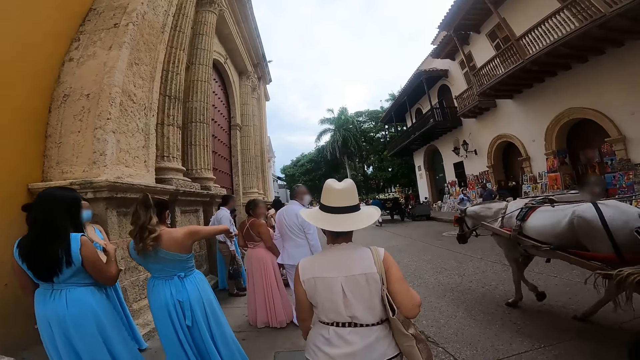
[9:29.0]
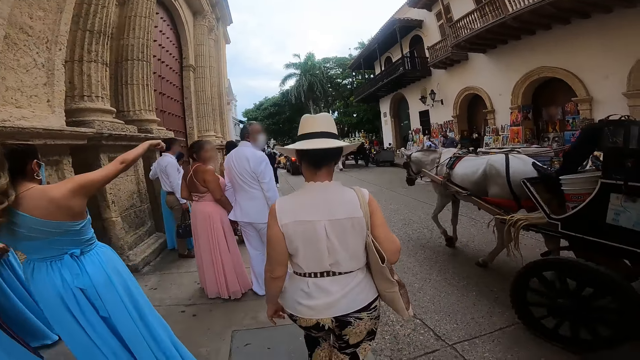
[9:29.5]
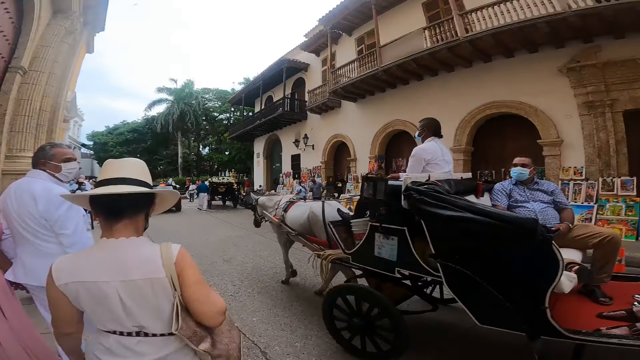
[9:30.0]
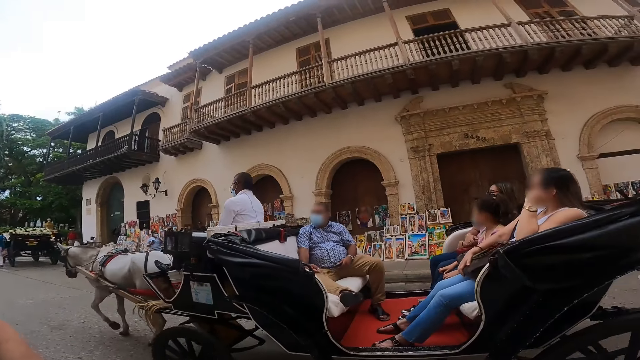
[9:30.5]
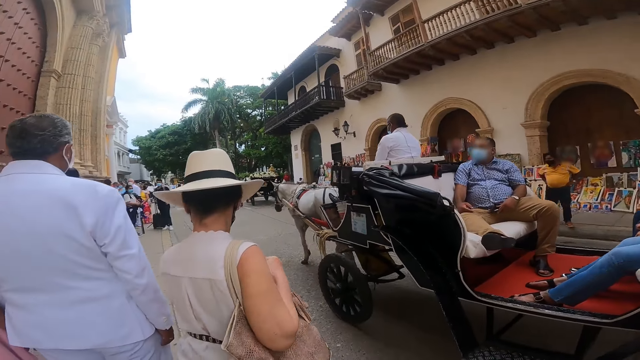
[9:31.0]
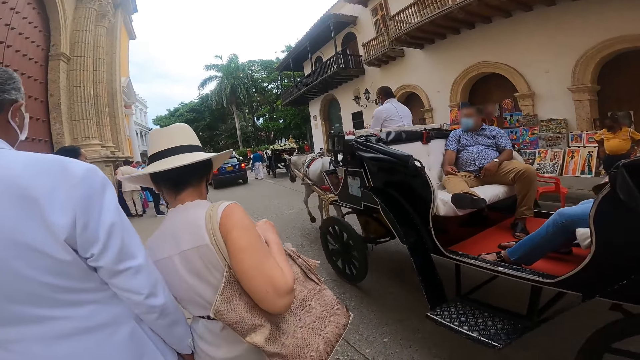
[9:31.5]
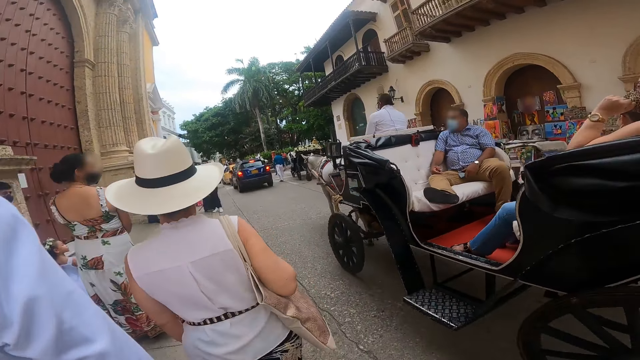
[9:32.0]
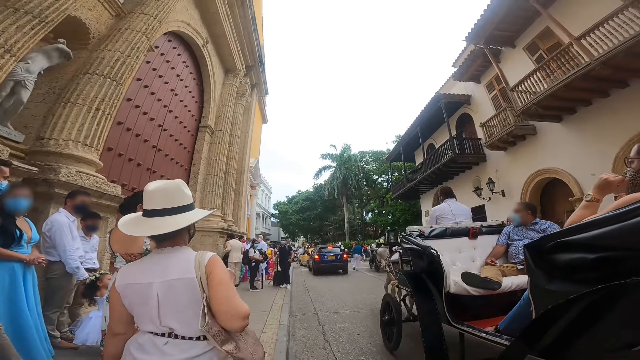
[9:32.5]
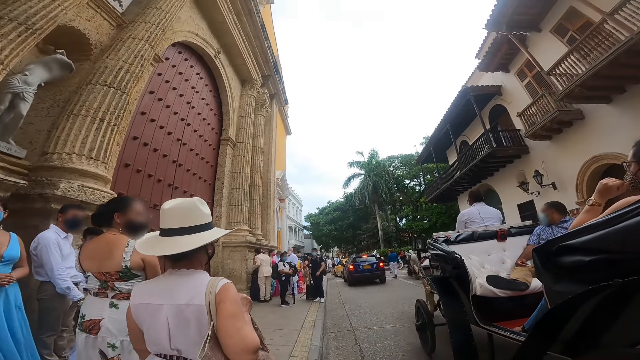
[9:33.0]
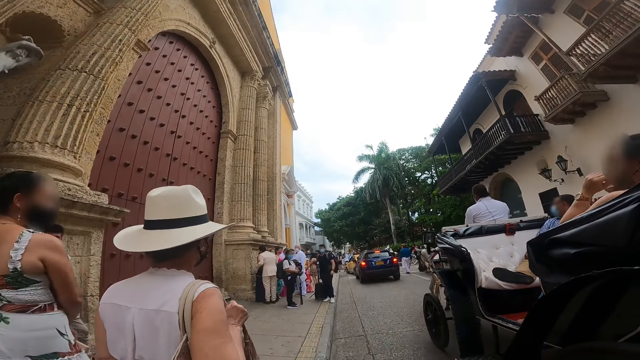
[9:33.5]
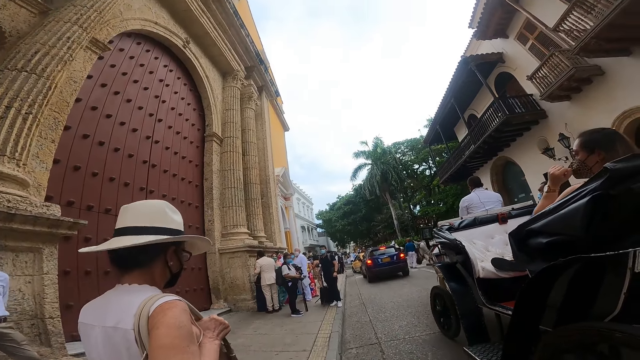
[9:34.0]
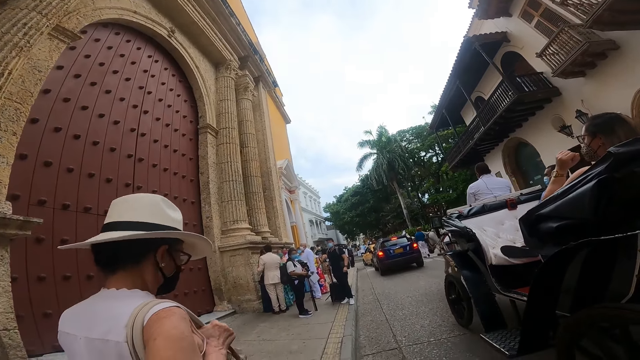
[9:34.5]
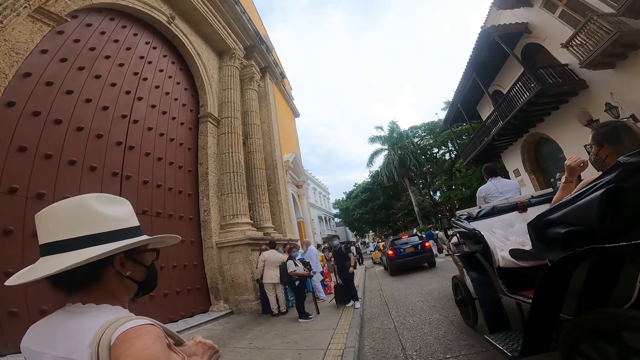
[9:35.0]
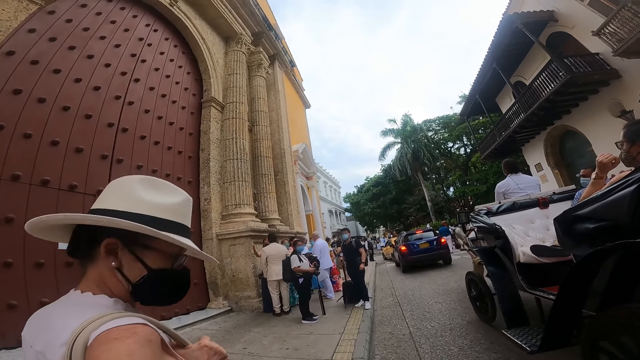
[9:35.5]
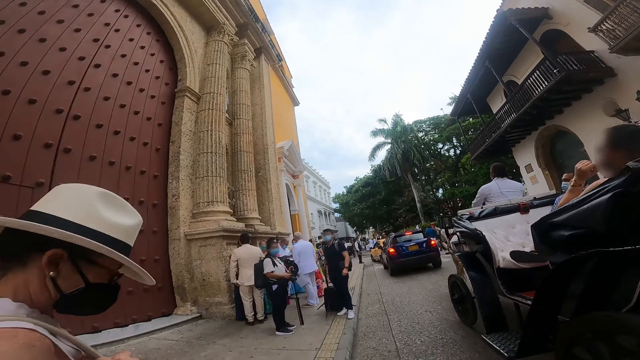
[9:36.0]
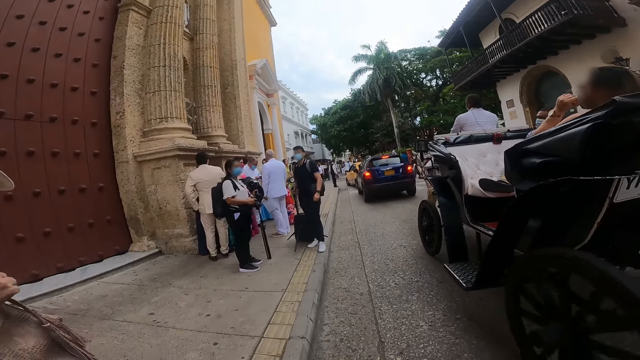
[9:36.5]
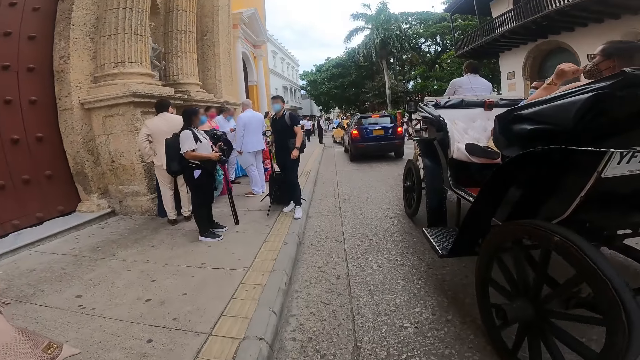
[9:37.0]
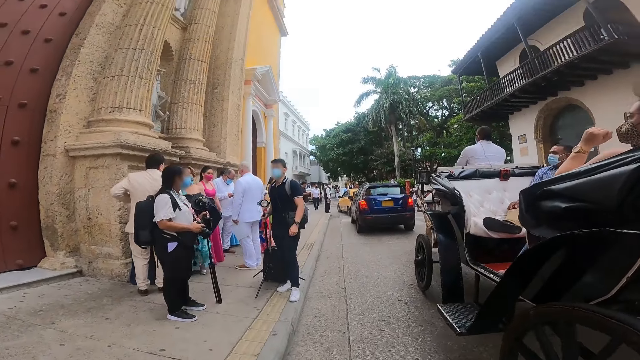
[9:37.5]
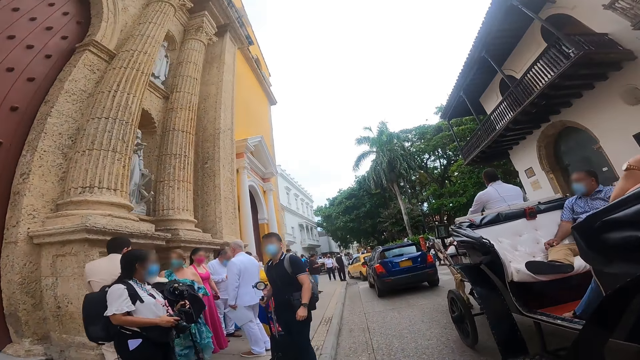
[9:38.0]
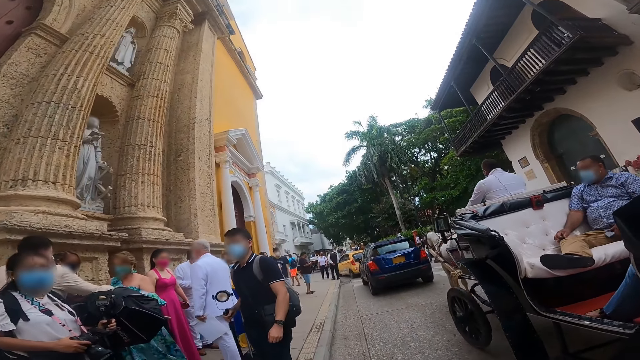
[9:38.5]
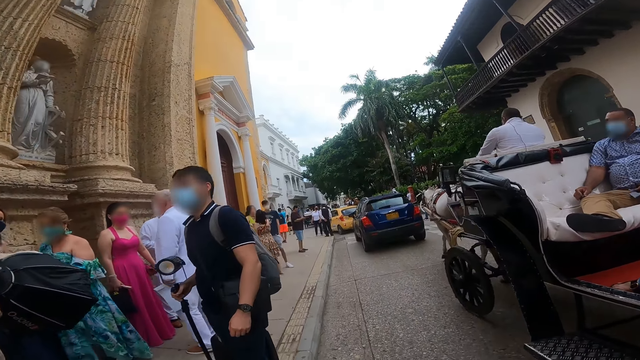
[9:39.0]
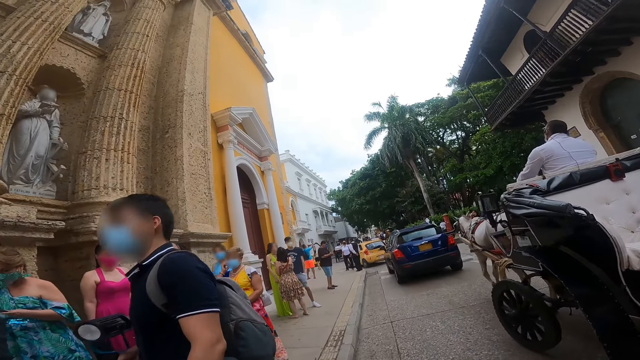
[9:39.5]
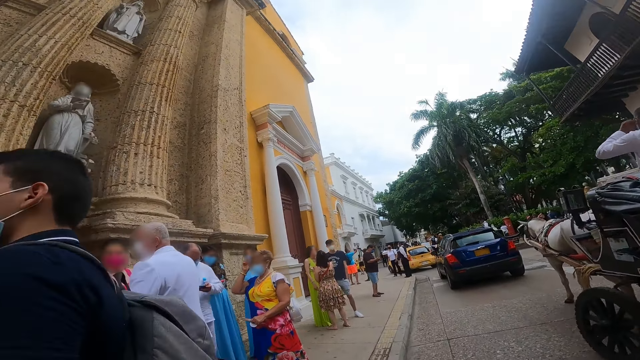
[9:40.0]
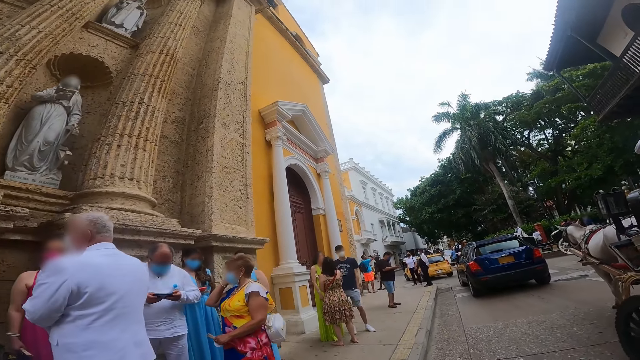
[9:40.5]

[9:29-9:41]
The camera wearer looks around. They walk in the pavement. They interact with the woman. They walk past the woman on the road. They walk past a group of people.

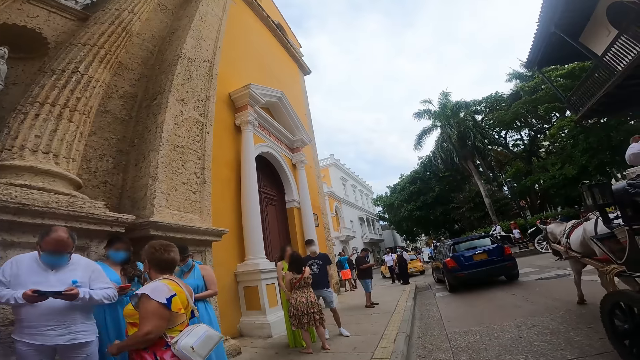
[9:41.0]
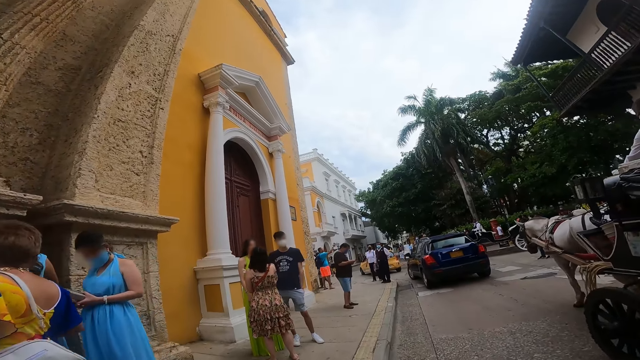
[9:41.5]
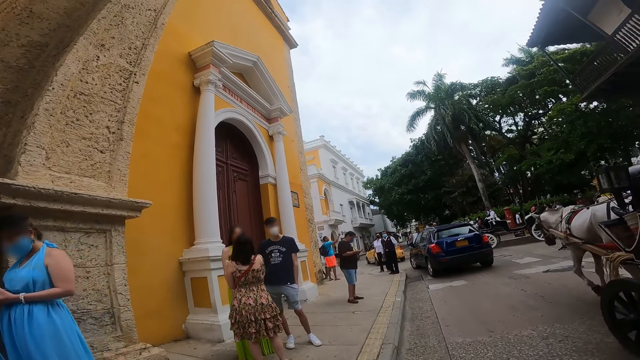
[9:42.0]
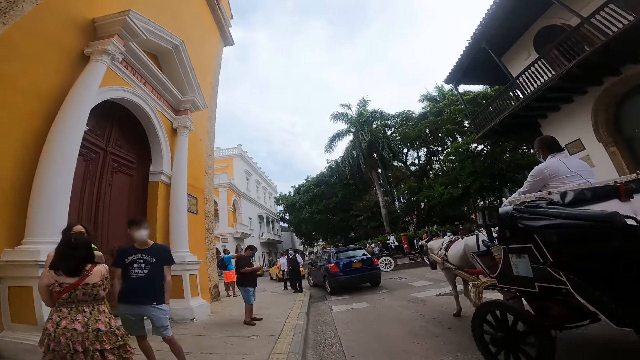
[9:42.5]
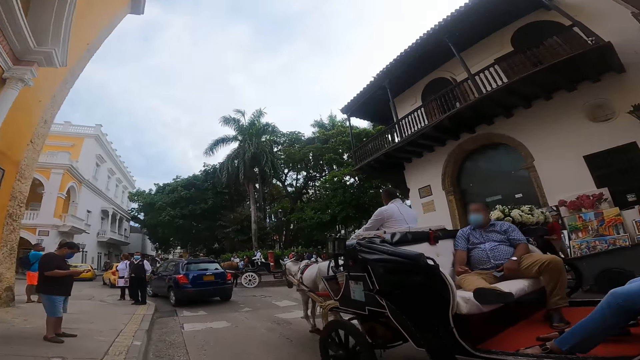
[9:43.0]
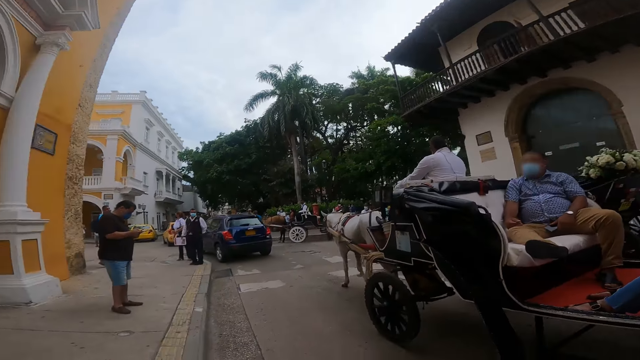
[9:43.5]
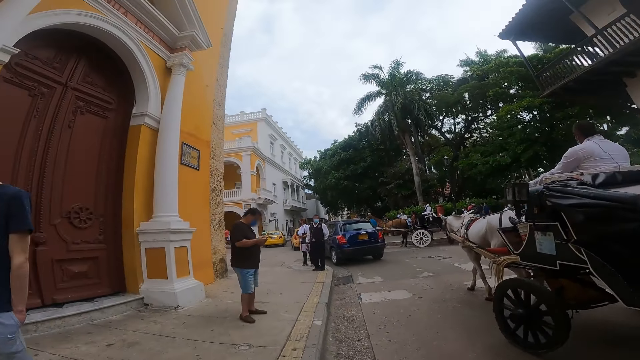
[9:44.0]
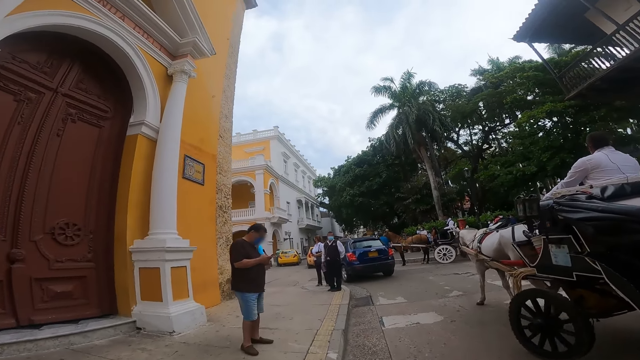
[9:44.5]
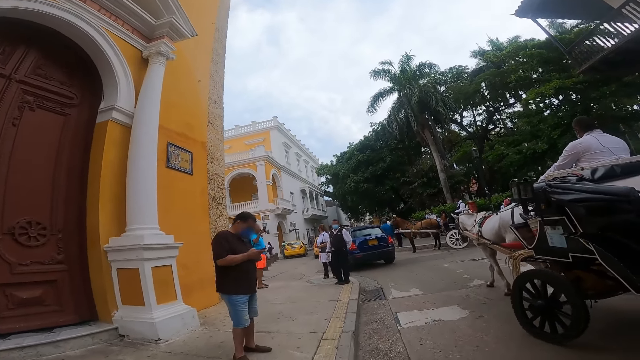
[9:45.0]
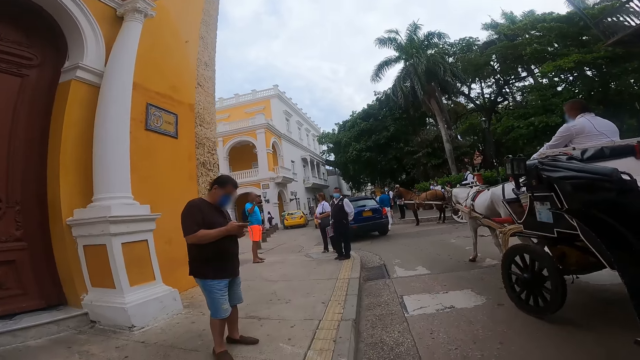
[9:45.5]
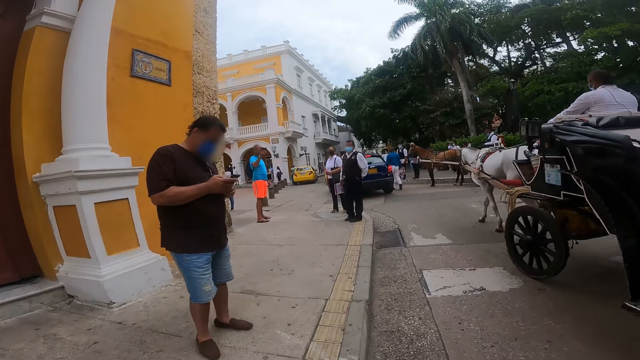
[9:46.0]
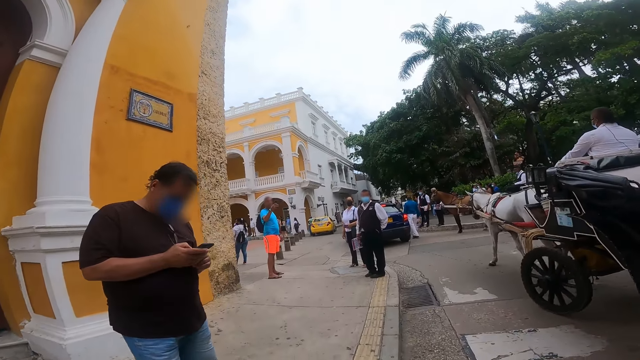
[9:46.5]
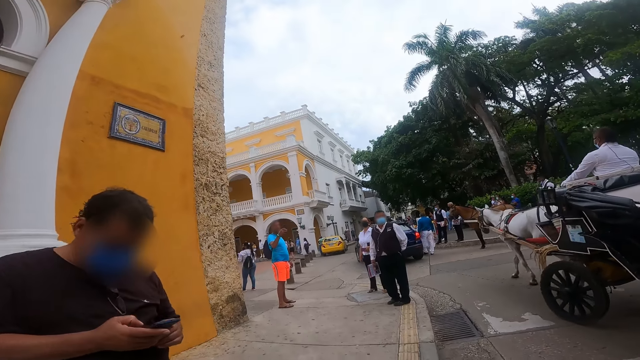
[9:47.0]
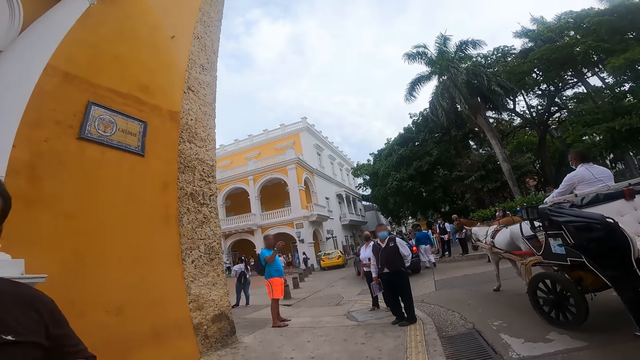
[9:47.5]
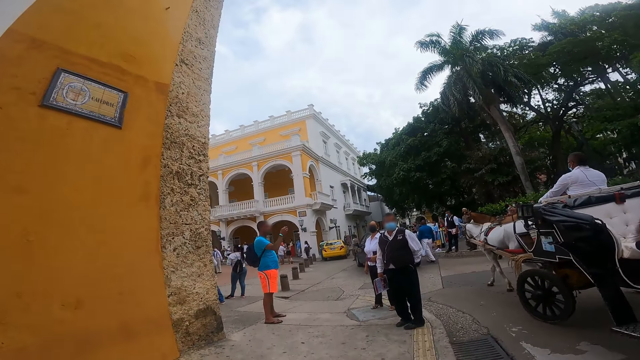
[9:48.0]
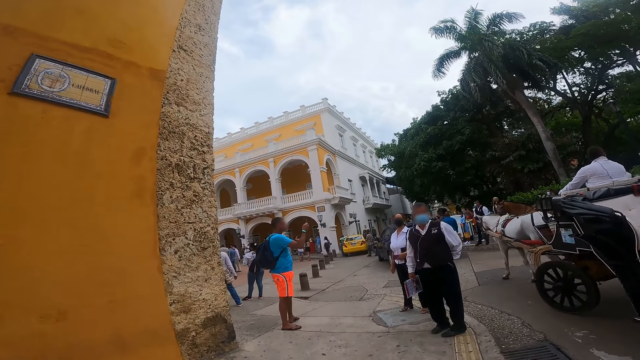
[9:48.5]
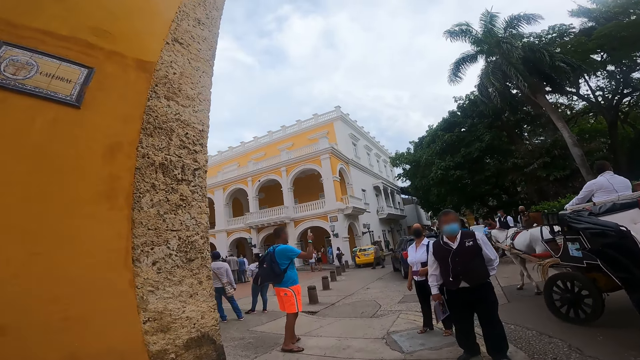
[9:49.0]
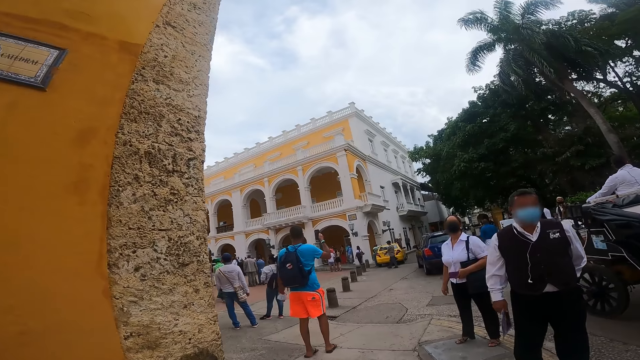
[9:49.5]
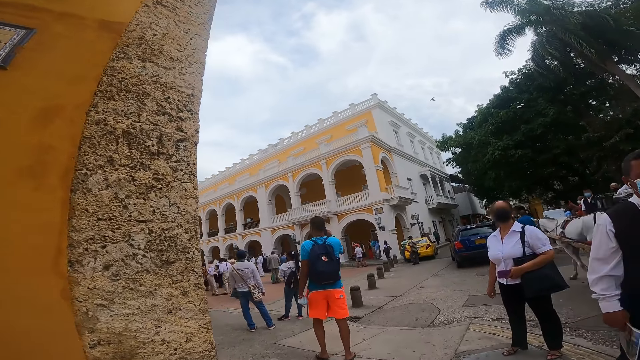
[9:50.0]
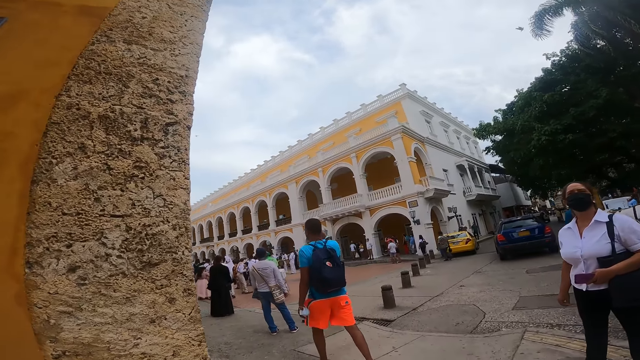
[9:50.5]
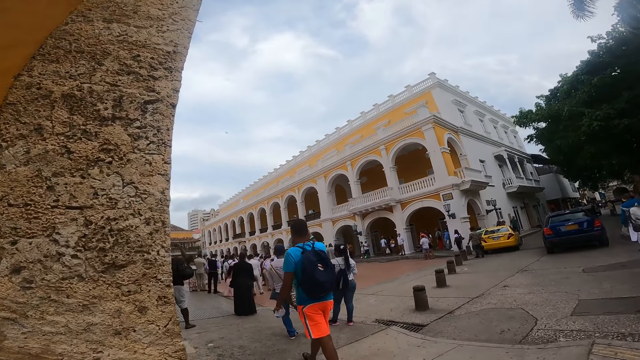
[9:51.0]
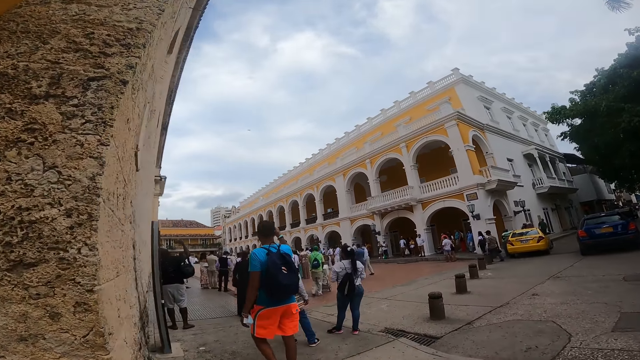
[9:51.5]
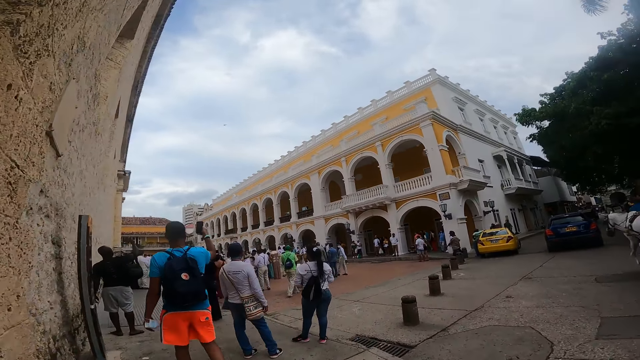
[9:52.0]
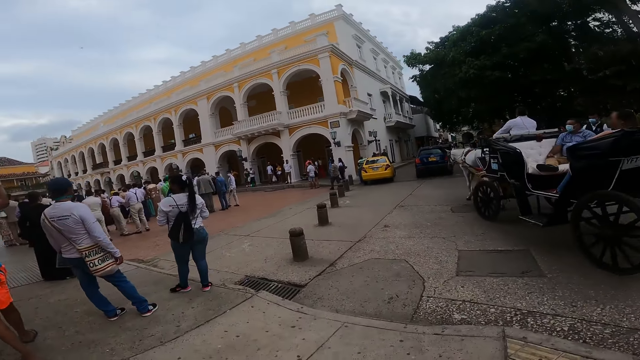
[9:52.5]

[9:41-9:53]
The camera wearer walks past a group of people. They look around. They walk in the pavement. They walk past a man on the road.
